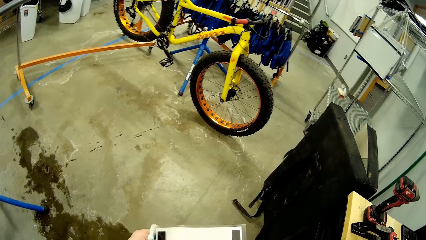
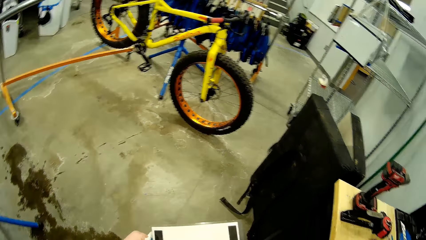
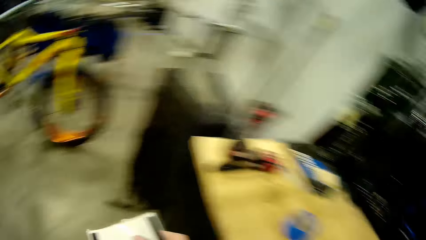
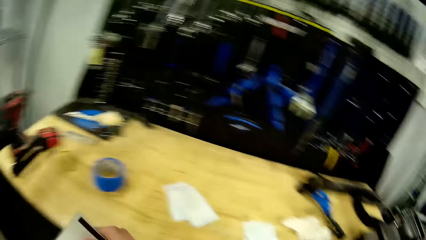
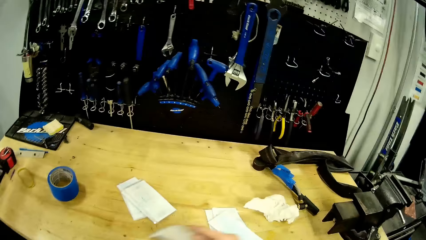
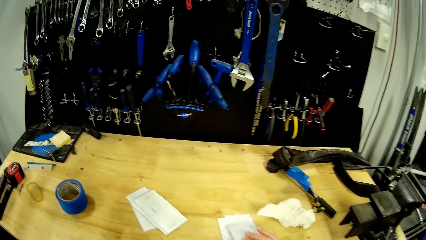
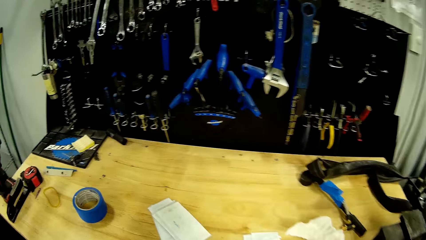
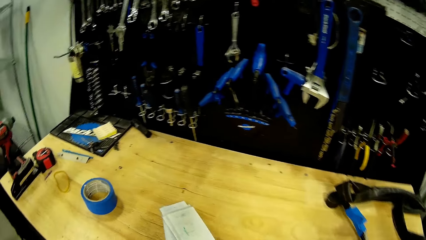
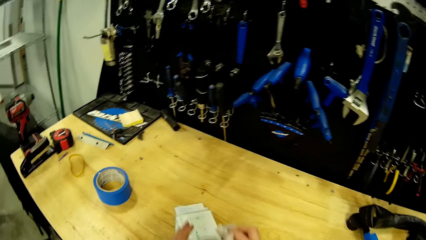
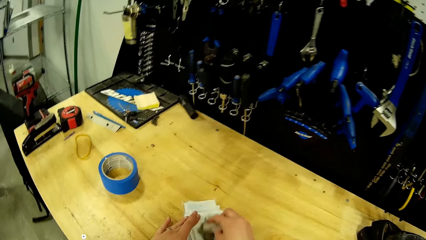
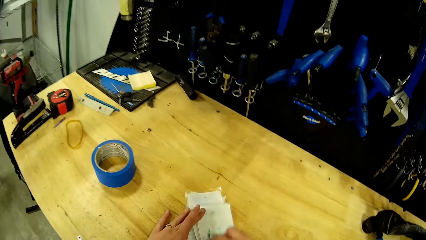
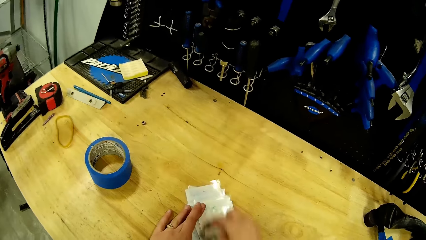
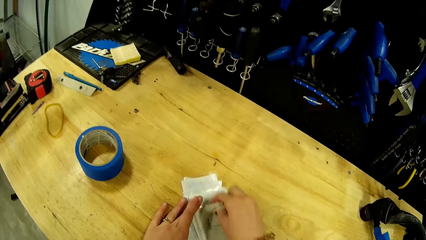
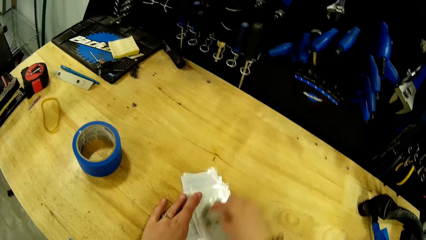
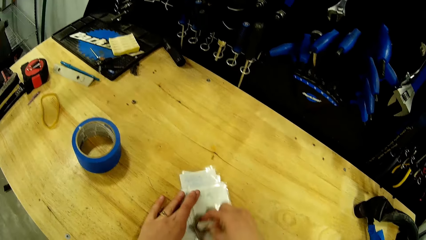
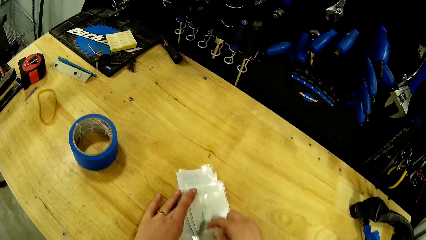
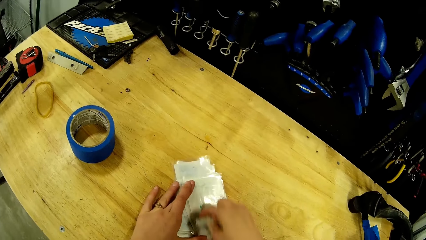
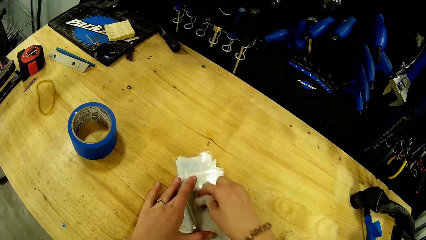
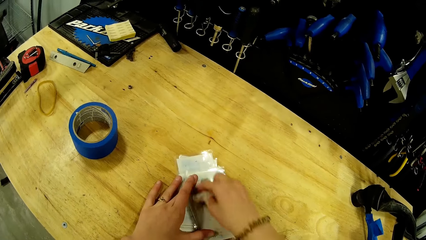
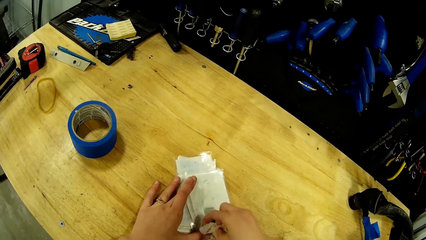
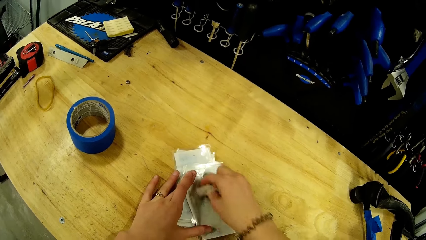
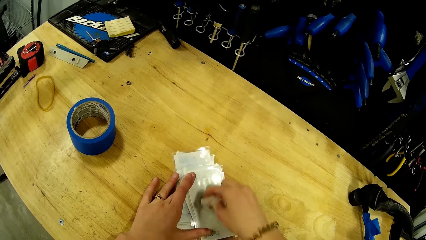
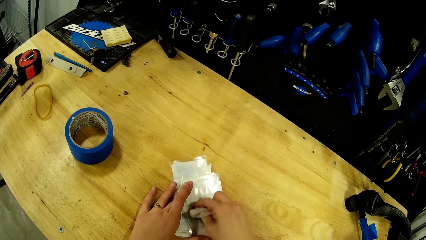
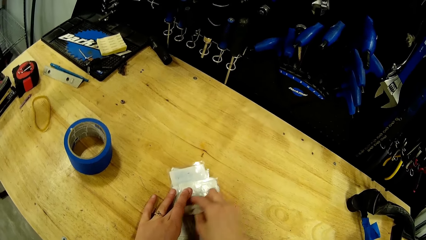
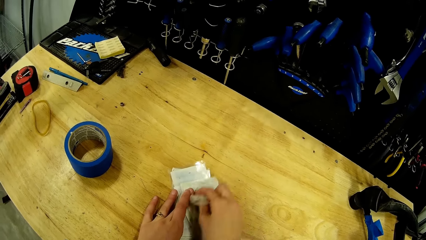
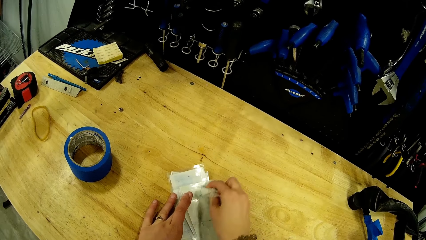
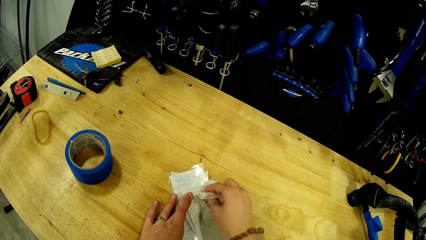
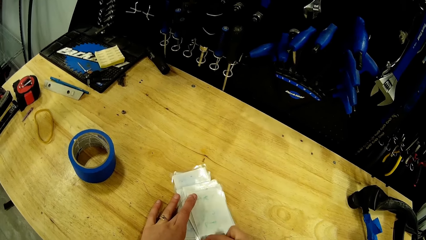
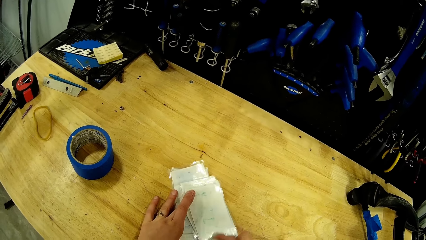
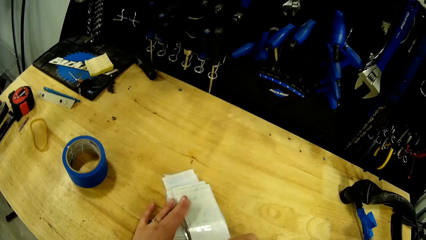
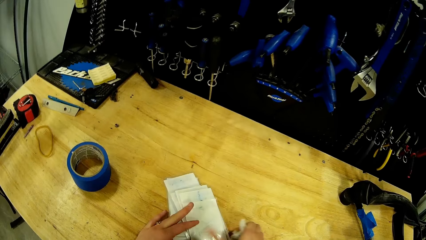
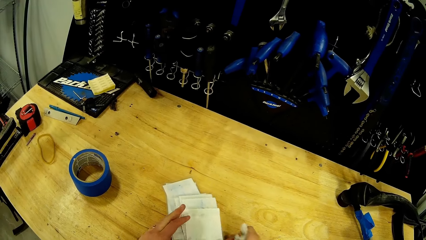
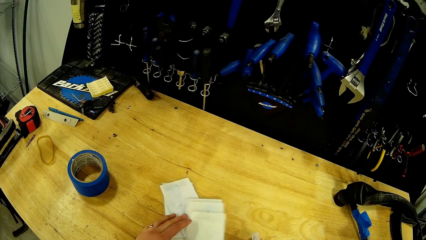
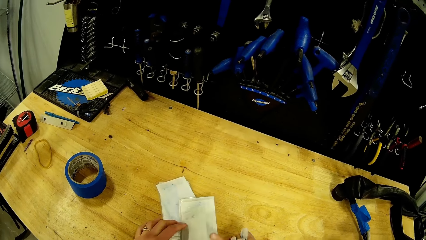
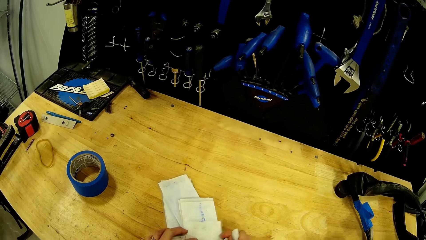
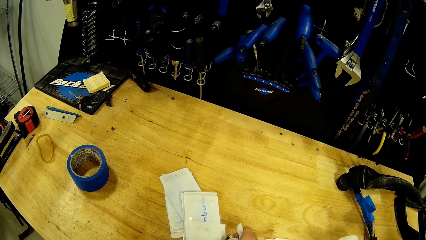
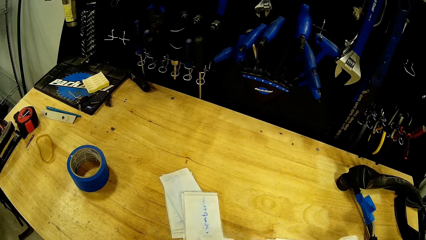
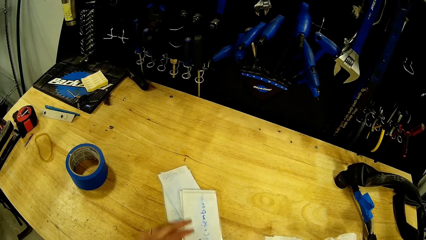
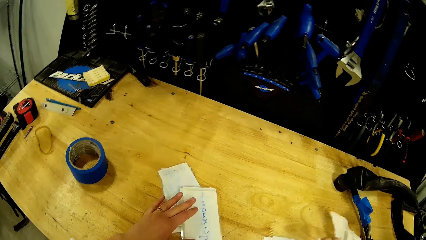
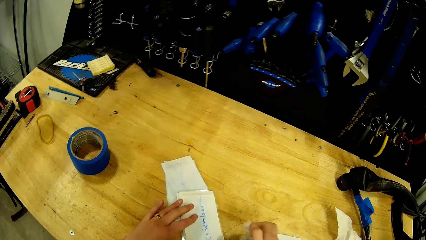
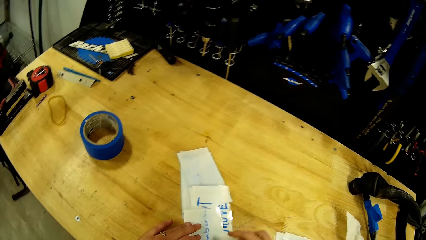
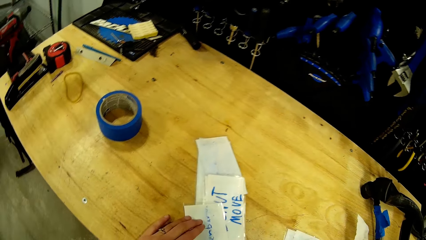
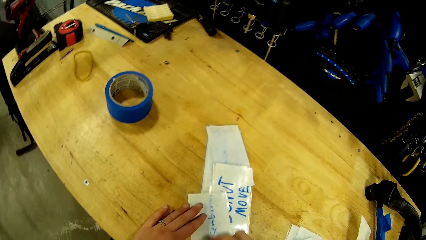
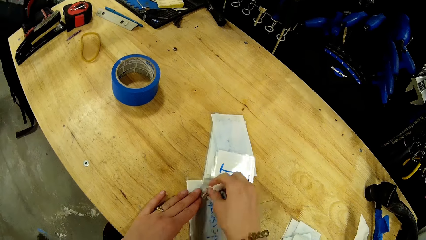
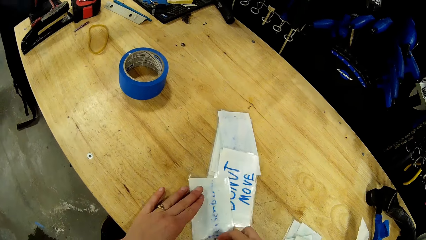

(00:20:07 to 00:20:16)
The camera wearer wipes the pieces of paper with the white wipe.

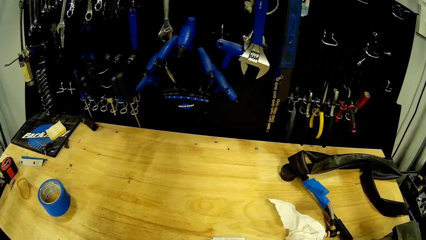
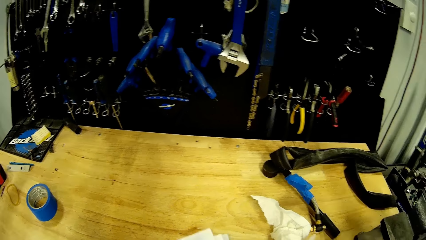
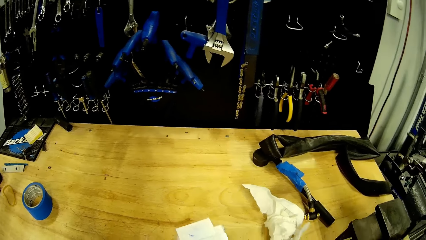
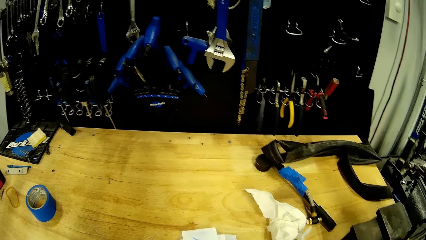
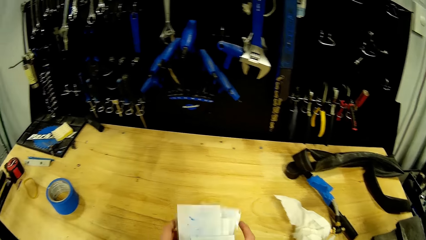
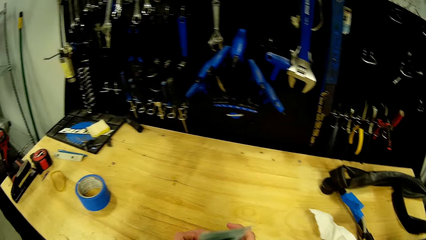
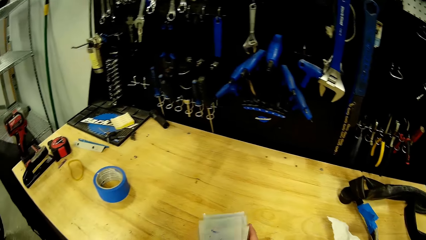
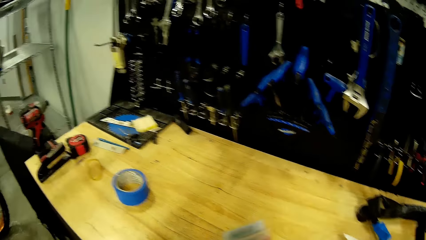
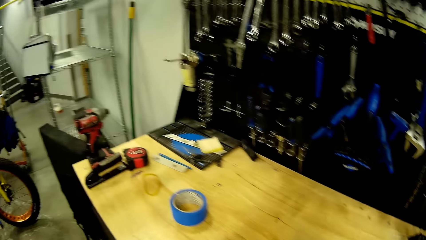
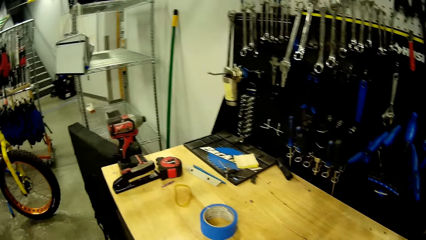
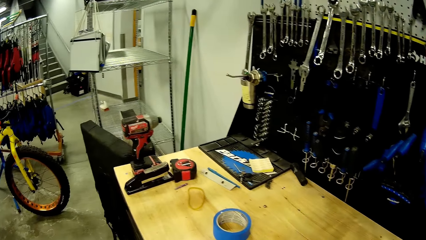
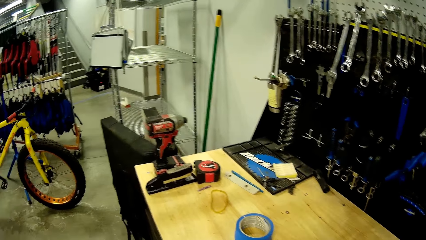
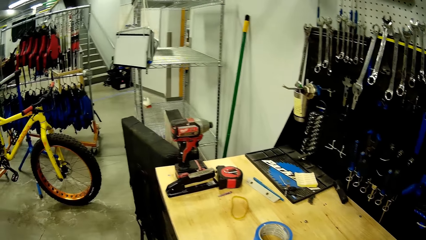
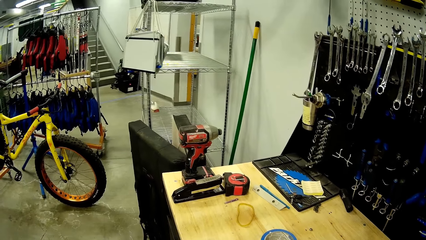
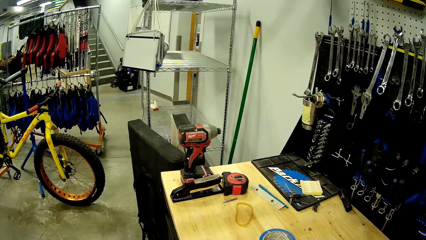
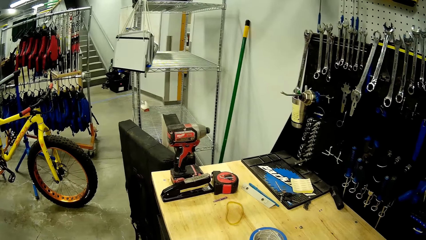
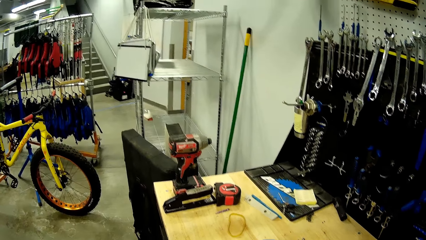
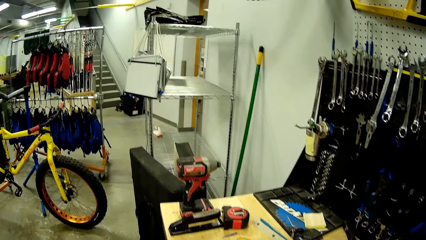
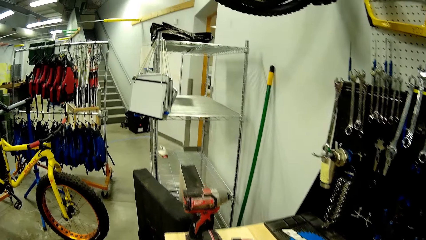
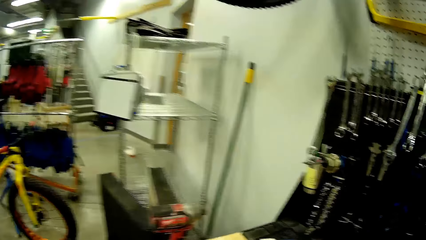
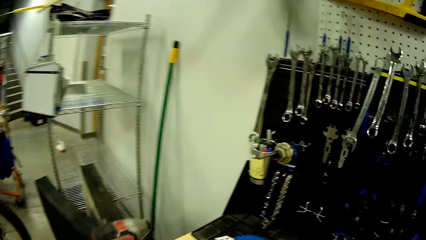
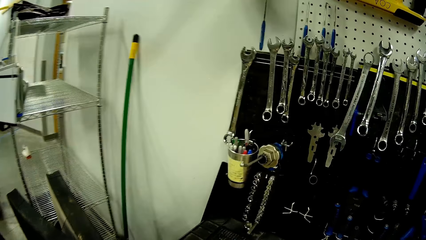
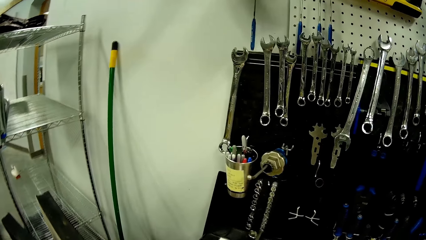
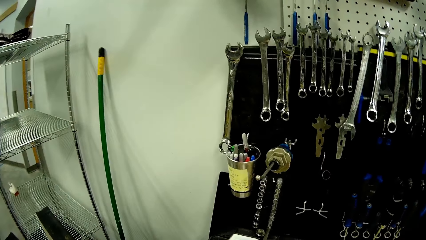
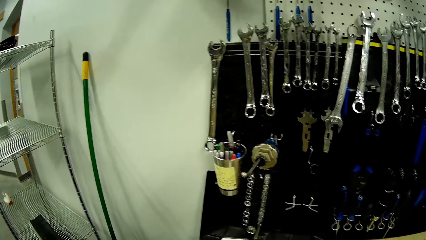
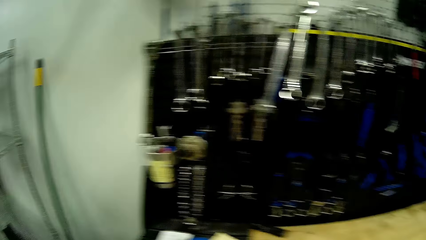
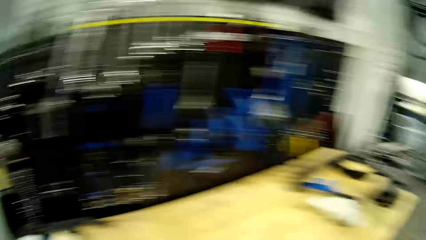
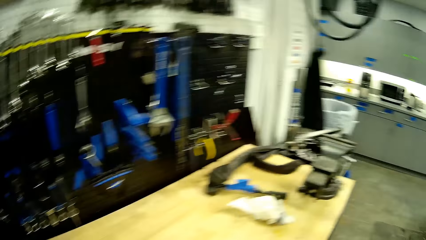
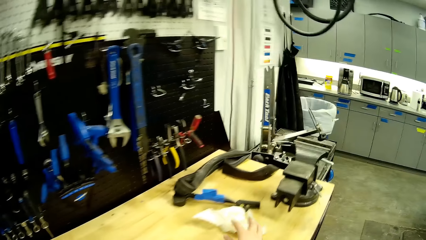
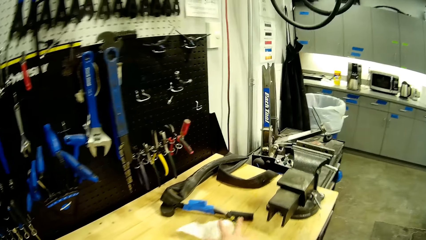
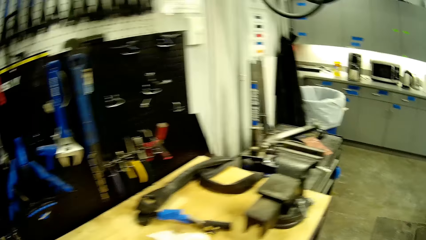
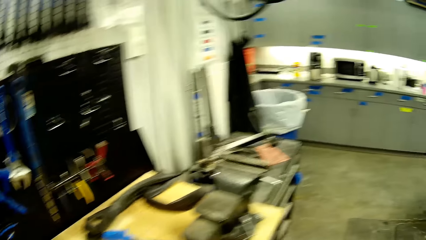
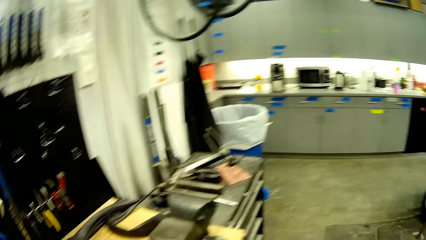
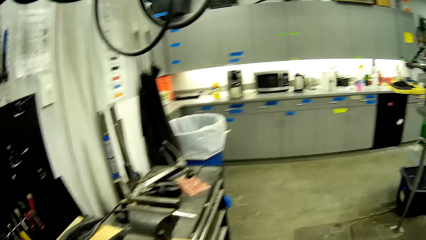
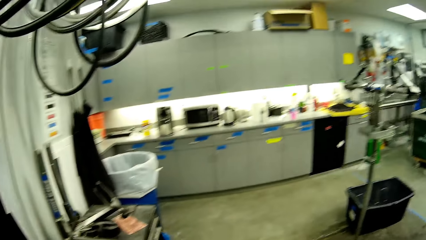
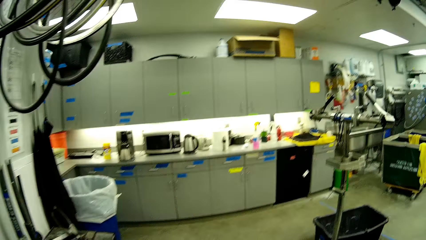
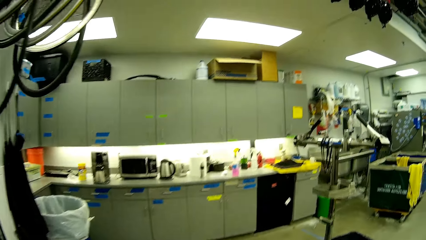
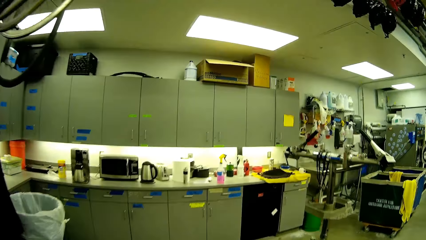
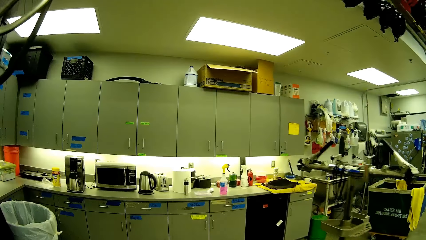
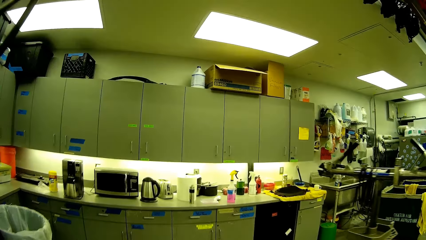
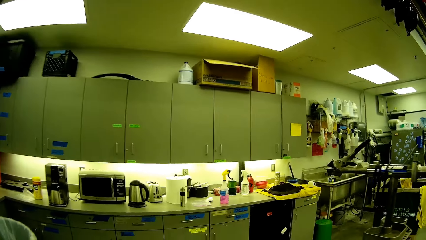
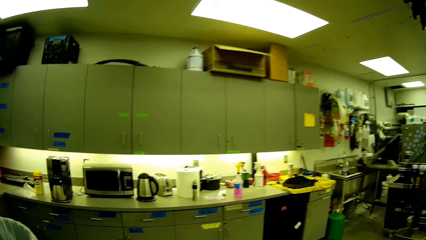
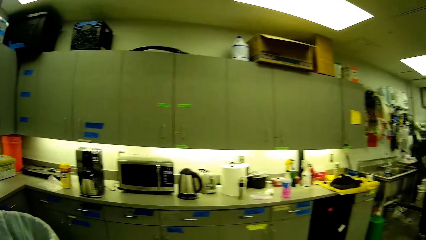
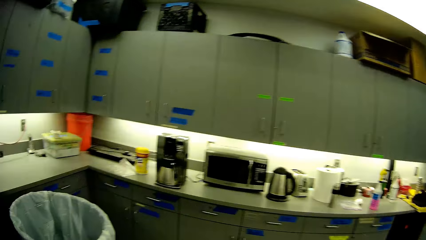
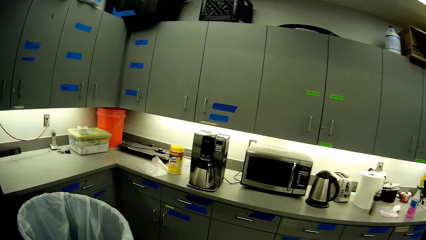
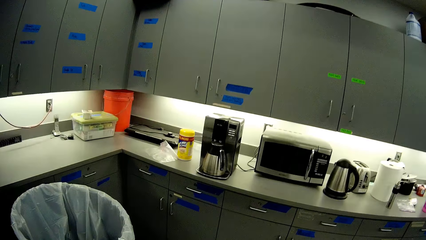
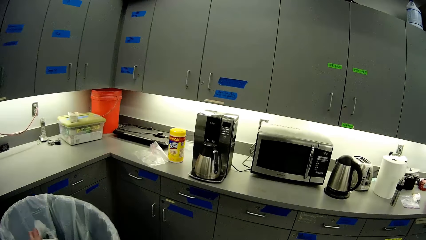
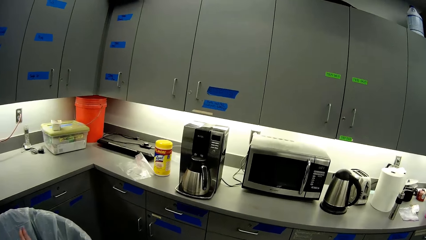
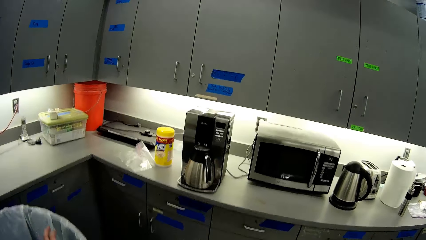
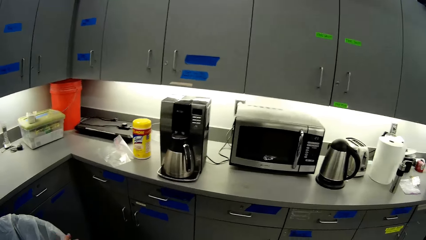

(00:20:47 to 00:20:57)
The camera wearer puts pieces together. They pick something from the table. They walk to the kitchen.
